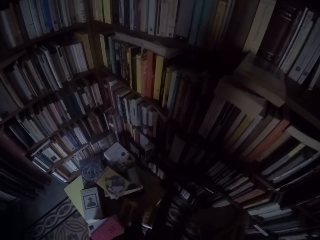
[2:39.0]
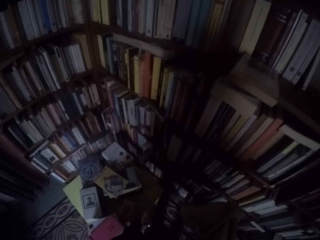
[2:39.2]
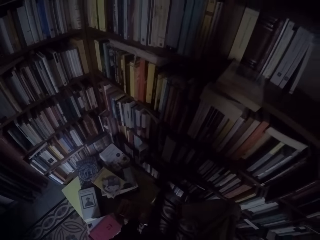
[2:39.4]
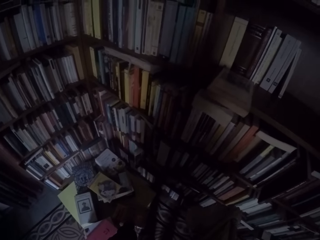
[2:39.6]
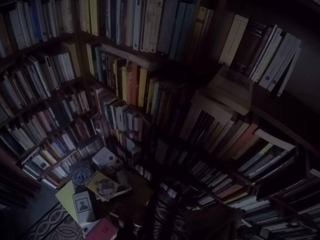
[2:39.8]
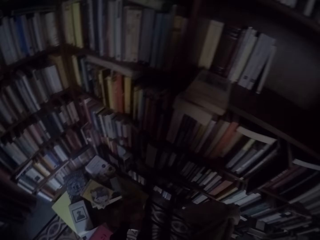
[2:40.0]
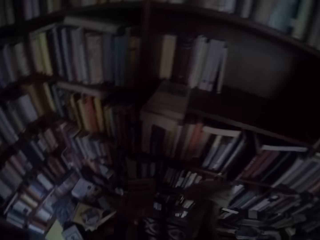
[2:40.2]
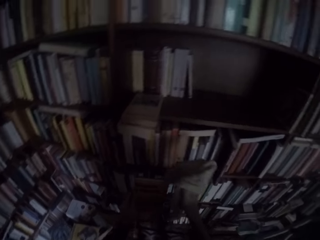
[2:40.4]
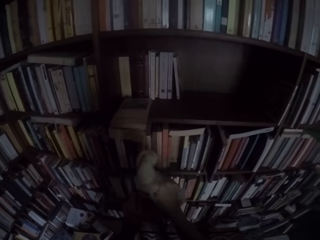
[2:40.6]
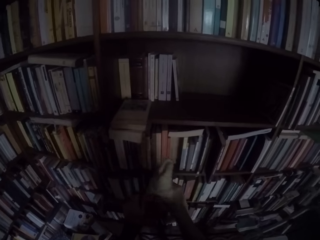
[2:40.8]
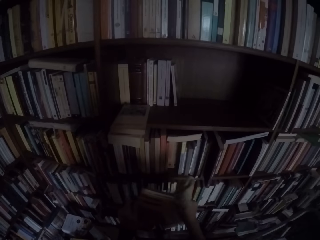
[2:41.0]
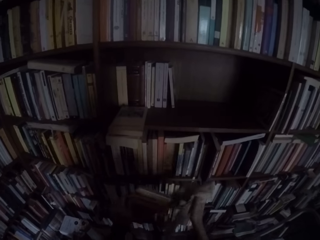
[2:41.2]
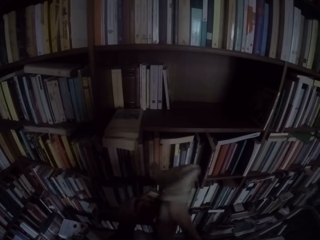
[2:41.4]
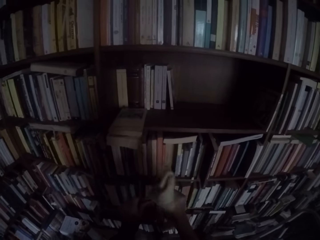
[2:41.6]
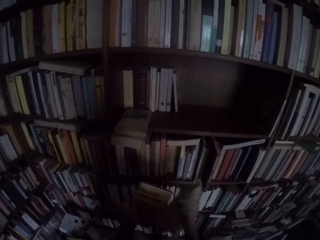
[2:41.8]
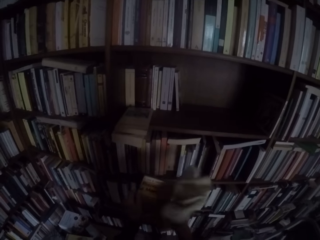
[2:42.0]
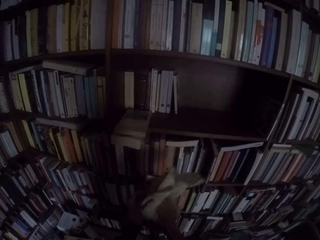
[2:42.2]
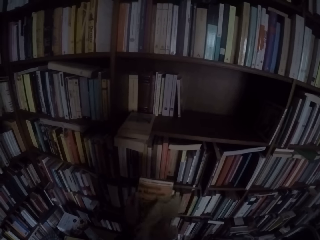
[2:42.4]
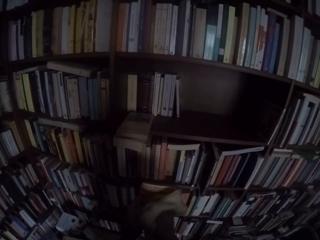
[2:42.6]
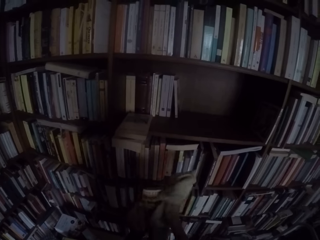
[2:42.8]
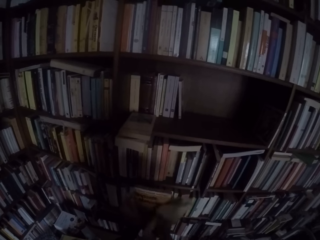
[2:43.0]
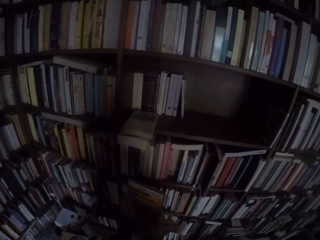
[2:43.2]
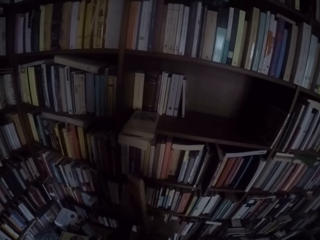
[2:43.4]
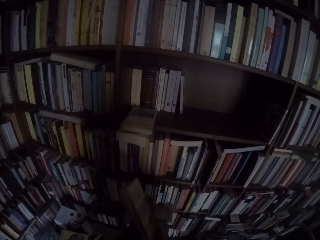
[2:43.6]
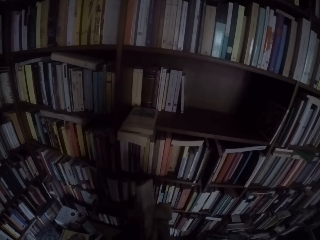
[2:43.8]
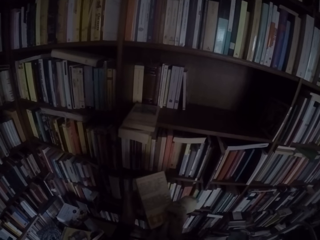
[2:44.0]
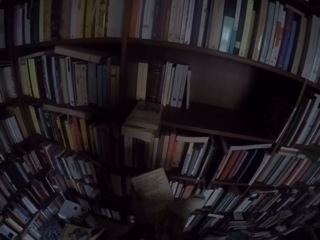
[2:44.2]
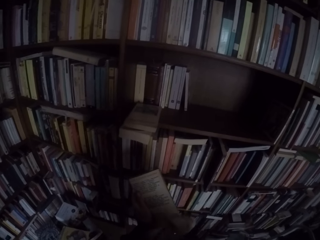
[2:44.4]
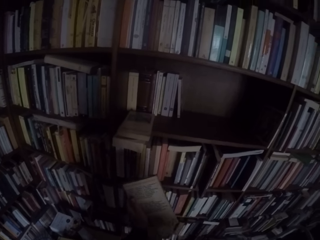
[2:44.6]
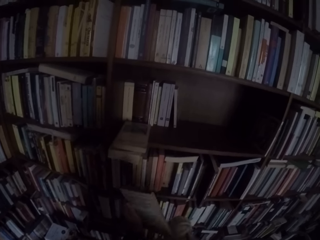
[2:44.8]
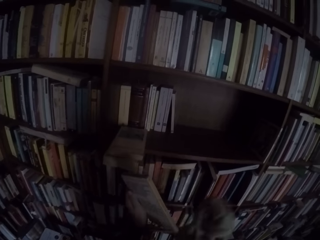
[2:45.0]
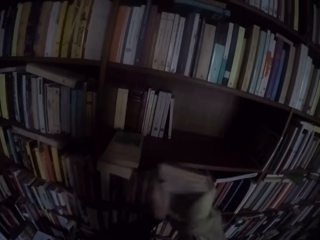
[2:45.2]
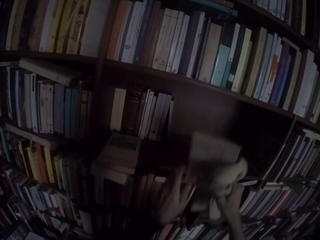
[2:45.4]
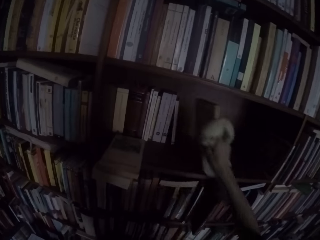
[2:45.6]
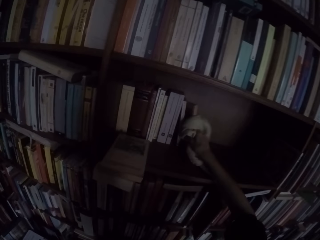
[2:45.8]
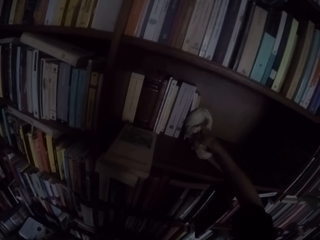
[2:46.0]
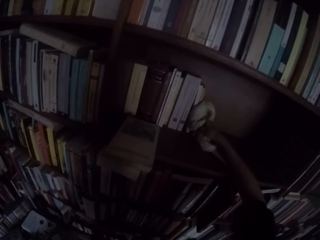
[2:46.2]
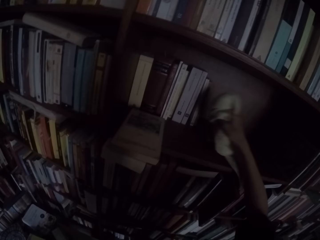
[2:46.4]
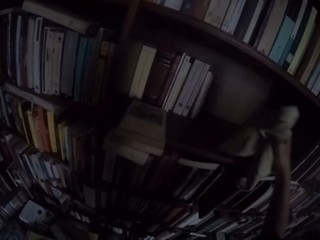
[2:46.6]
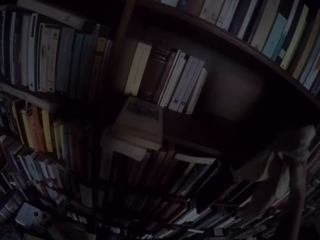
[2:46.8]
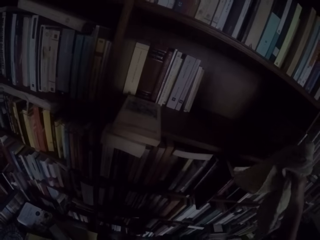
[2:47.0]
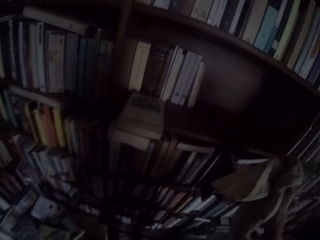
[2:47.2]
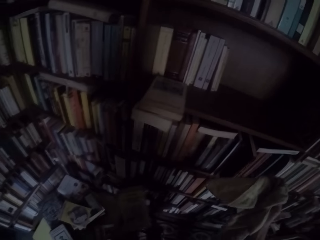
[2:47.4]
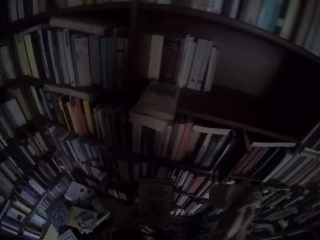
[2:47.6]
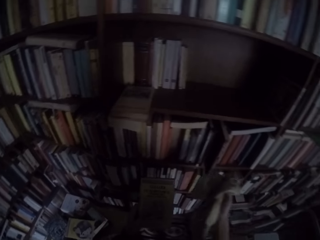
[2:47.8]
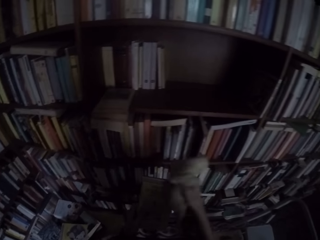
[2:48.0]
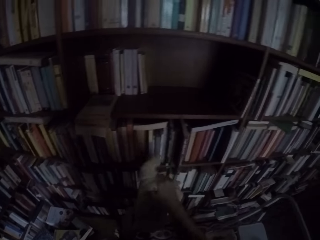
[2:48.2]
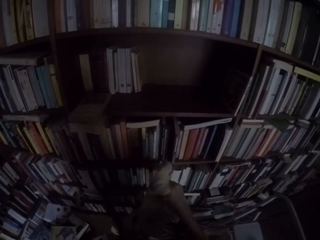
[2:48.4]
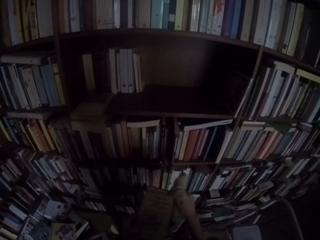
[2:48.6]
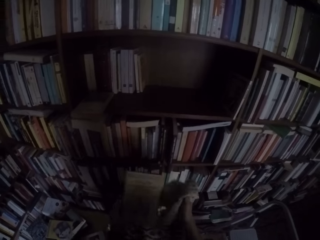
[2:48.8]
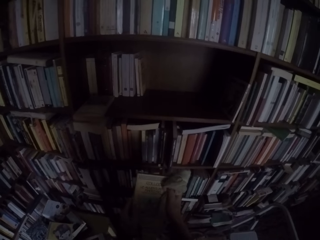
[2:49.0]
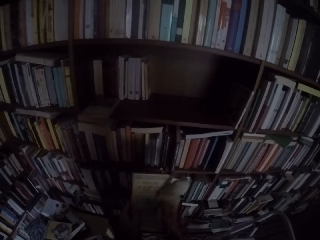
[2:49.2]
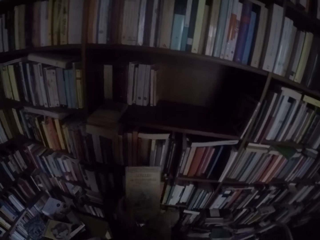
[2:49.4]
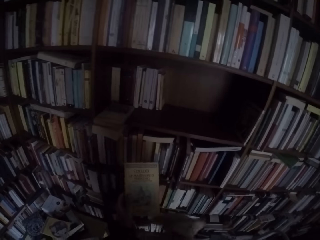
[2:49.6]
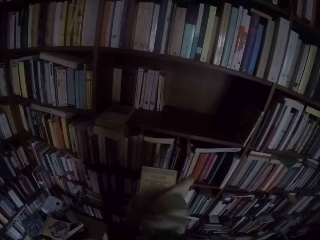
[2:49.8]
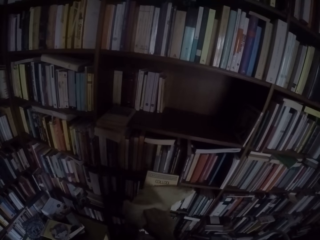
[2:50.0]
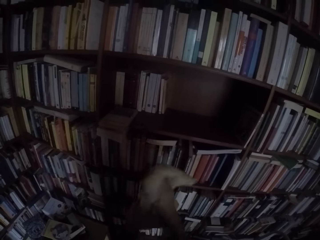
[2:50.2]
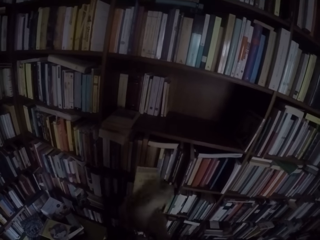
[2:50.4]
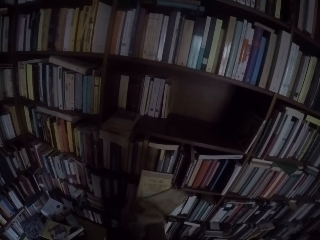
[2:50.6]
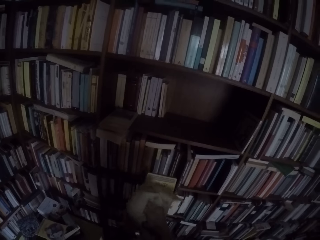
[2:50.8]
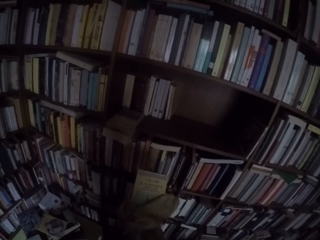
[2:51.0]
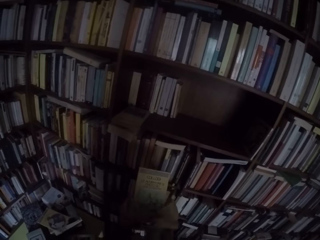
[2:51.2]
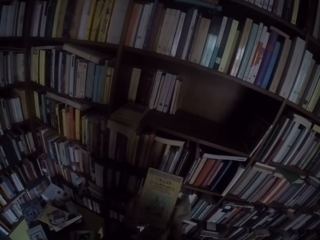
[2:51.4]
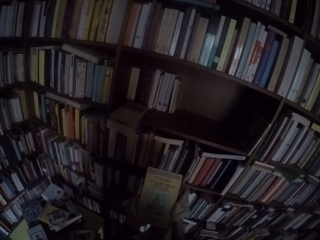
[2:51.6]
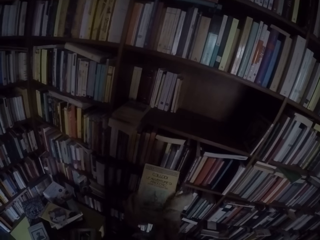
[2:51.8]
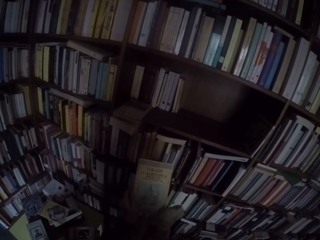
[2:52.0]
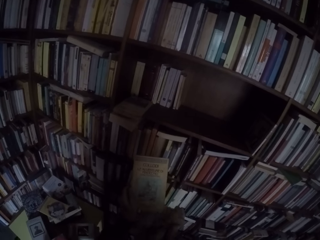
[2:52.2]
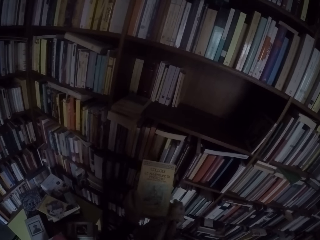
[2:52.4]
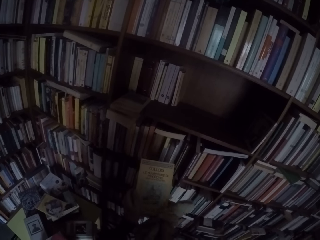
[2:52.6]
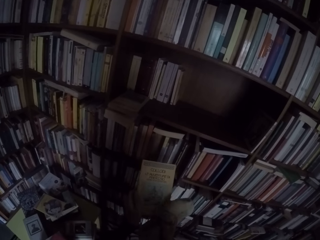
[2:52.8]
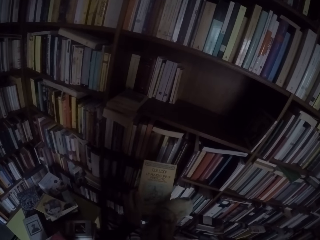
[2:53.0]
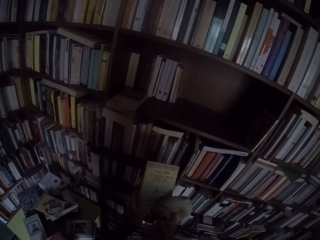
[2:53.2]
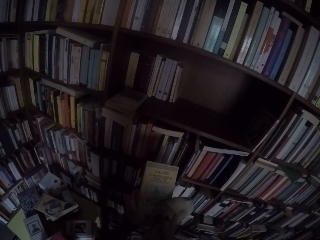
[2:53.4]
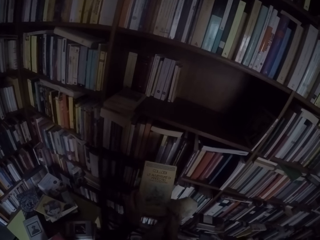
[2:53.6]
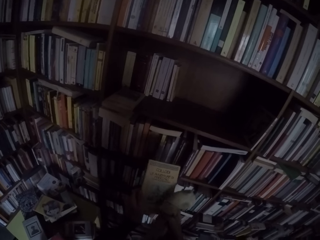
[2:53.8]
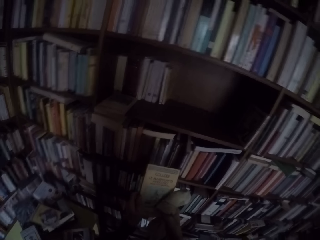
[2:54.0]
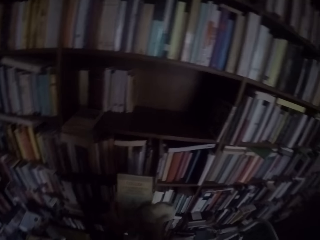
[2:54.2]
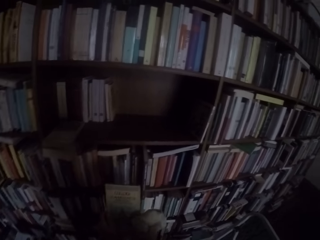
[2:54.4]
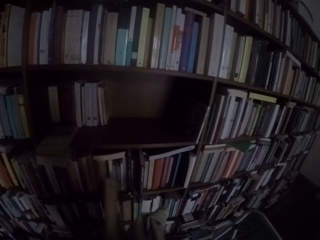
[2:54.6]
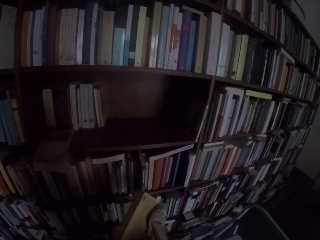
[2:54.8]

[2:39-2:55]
The camera wearer picks up another book from the table with his left hand. He wipes the book with the towel in his right hand. He drops the book on the shelf with his right hand. He picks up another book from the table with his left hand. He wipes the book with the towel in his right hand.

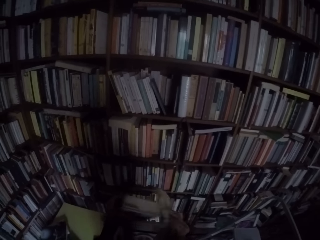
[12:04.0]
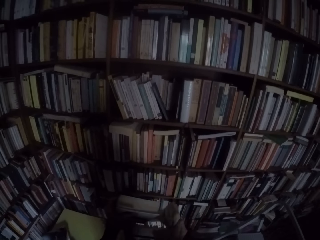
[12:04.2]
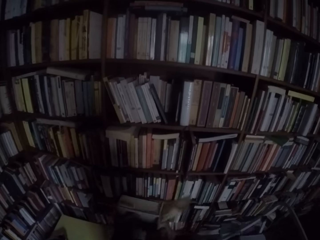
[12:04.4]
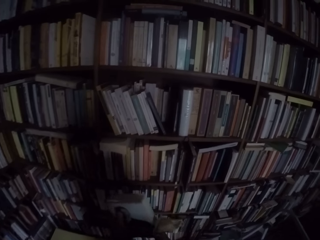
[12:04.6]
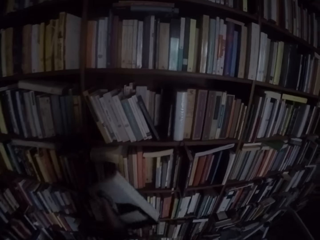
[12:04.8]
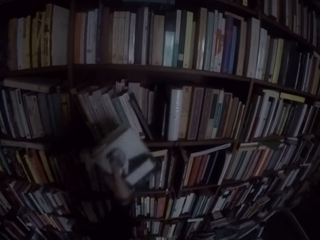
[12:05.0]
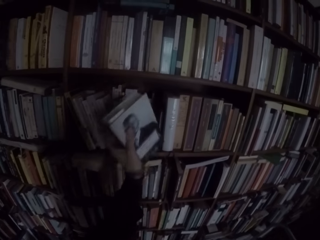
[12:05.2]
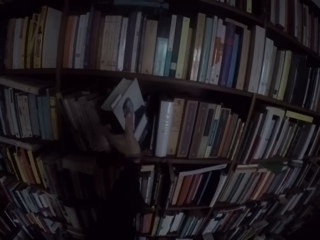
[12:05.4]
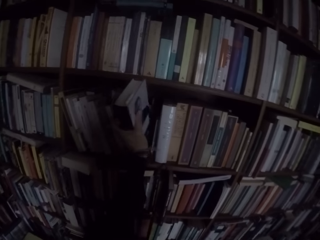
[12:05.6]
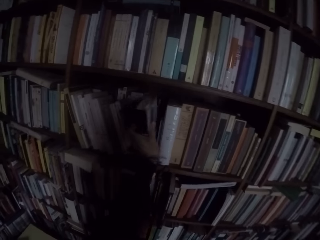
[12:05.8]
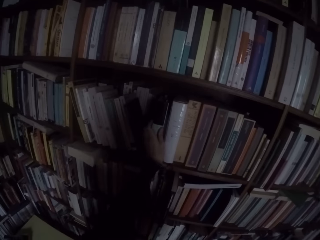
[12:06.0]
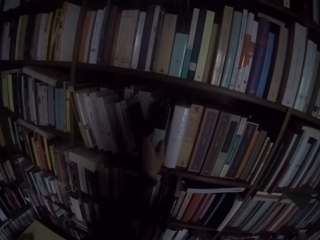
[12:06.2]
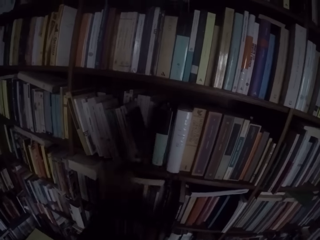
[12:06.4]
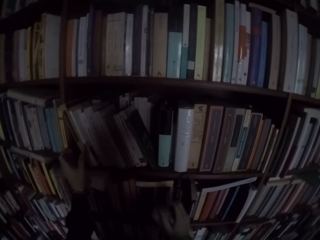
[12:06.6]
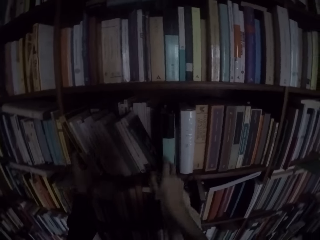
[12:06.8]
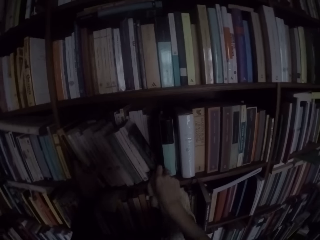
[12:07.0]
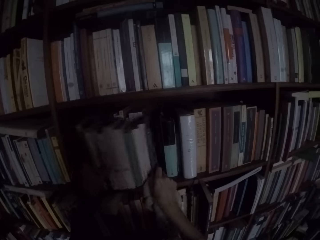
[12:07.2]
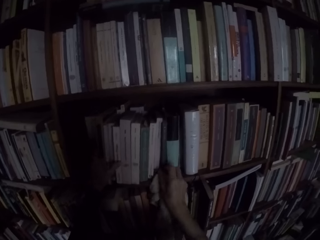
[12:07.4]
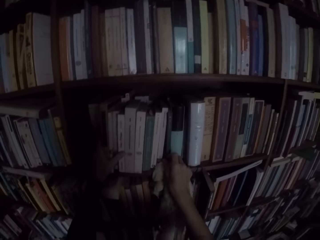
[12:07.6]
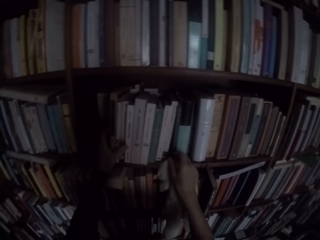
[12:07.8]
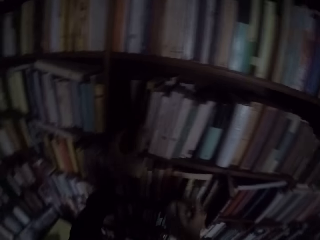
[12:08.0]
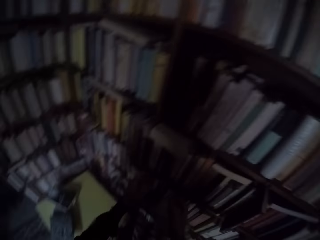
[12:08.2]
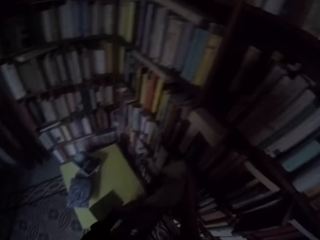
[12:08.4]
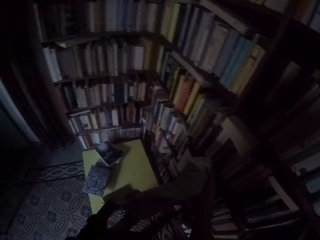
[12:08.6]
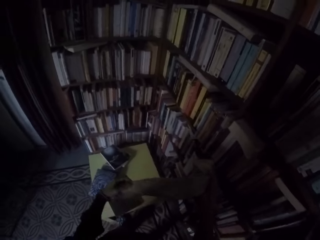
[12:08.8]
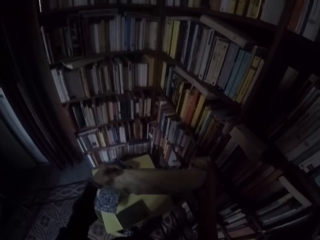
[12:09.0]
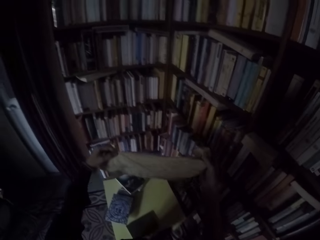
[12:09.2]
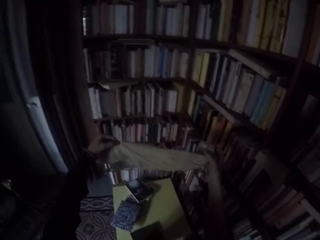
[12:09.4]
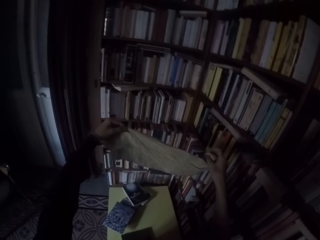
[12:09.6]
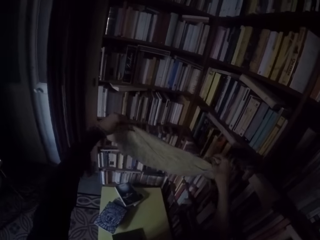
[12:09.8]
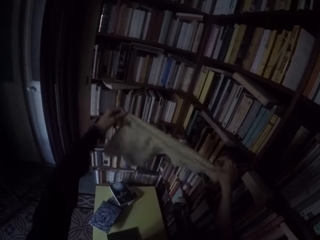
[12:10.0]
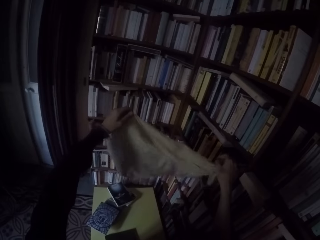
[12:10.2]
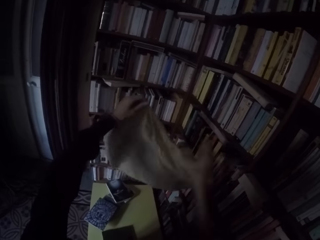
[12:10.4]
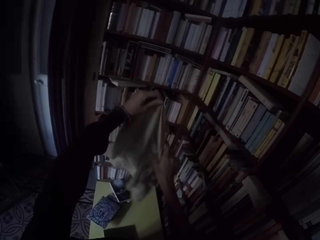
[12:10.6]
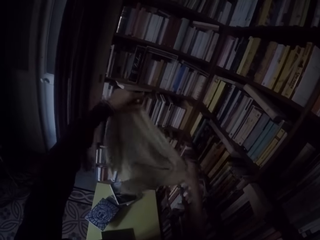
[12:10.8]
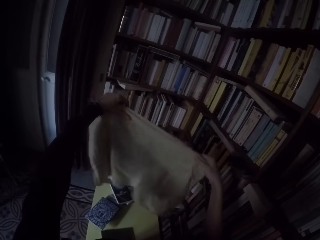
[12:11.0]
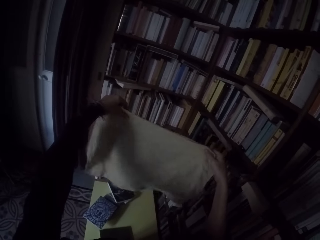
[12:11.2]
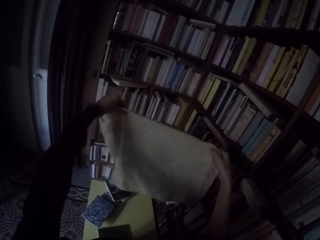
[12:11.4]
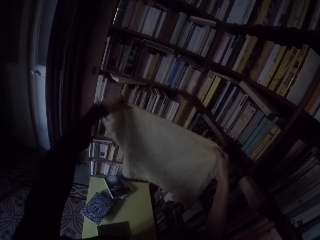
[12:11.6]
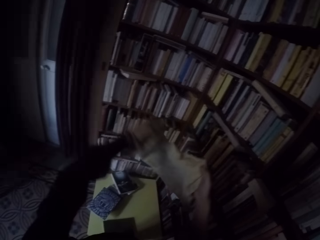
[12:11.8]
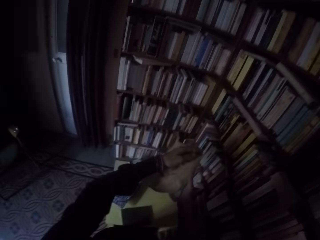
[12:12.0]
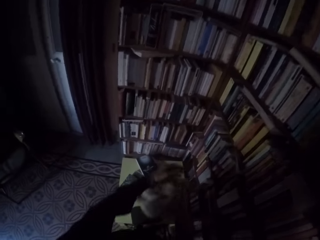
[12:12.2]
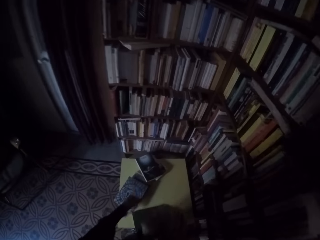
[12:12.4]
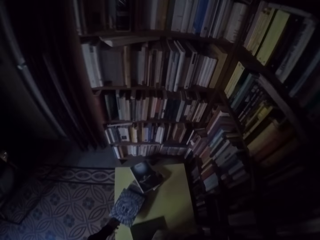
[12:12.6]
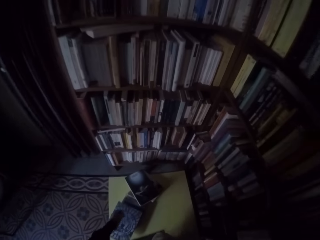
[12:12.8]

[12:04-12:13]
The camera wearer puts the books on the shelf with his left hand. He arranges some books on the shelf with both hands. He holds out the towel with both hands.
